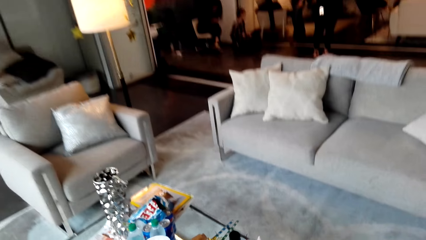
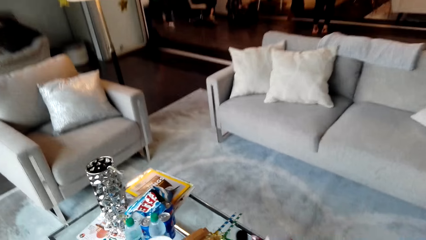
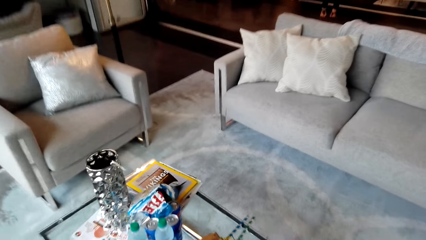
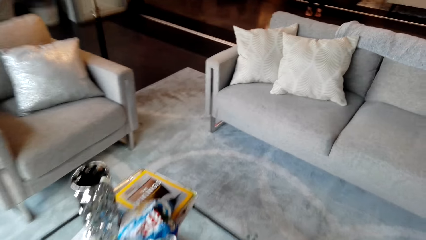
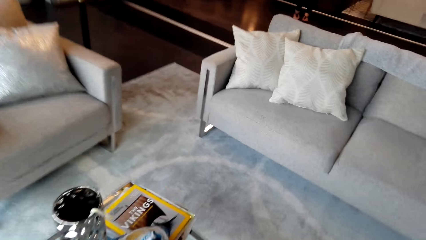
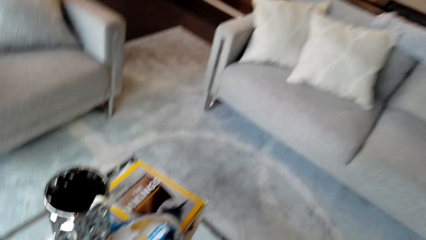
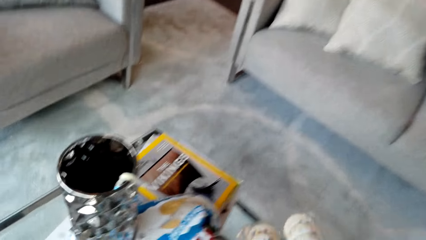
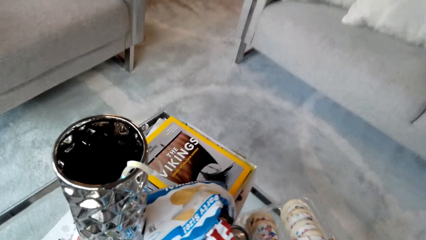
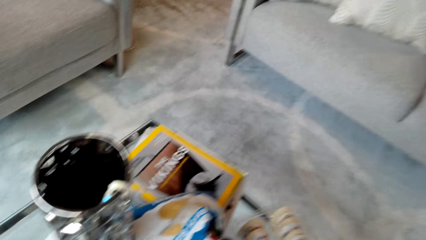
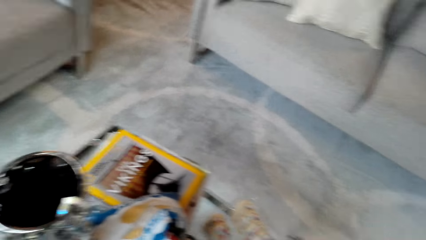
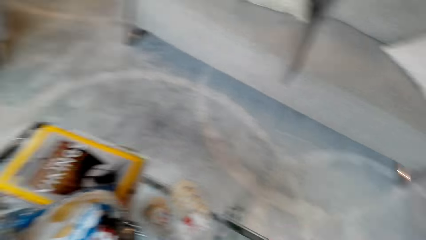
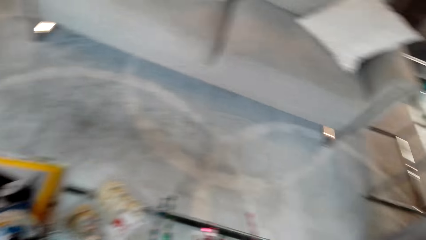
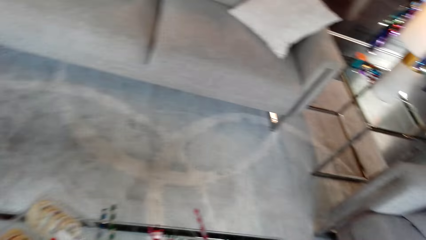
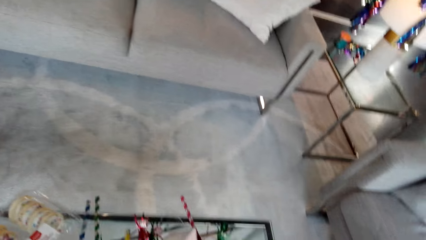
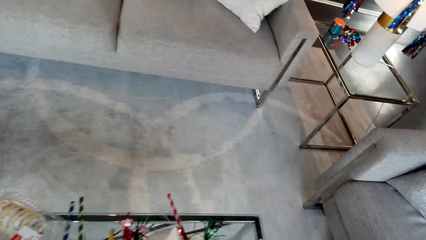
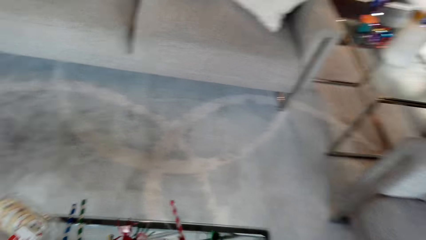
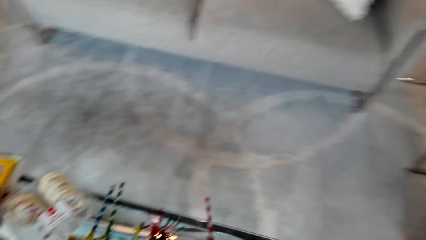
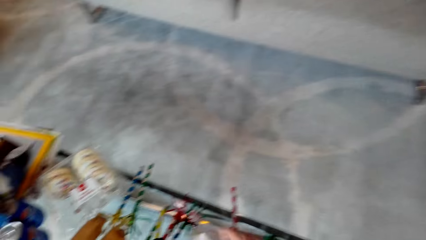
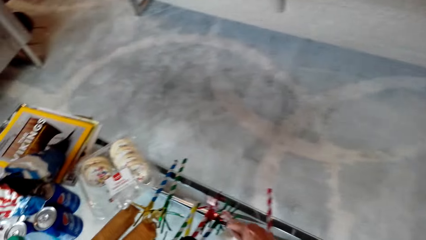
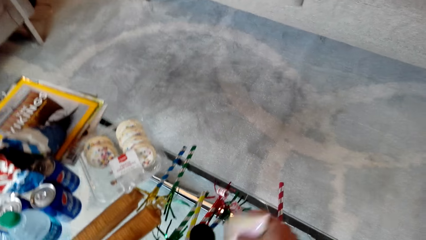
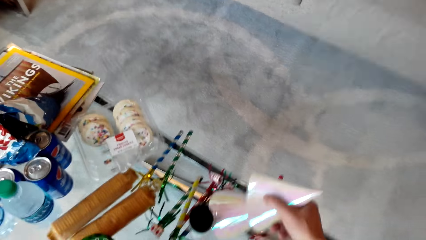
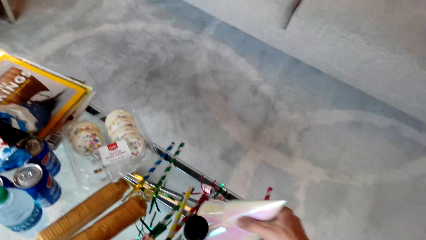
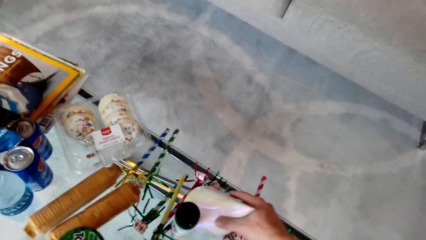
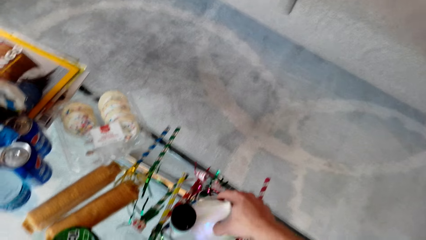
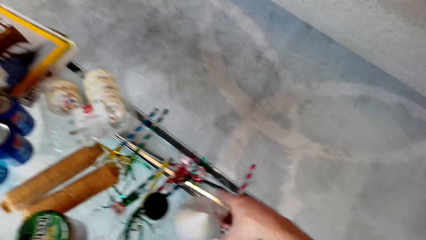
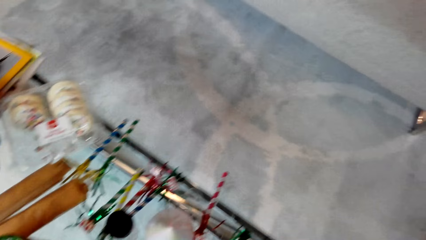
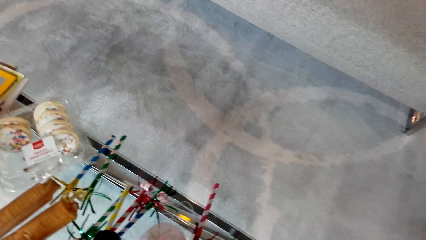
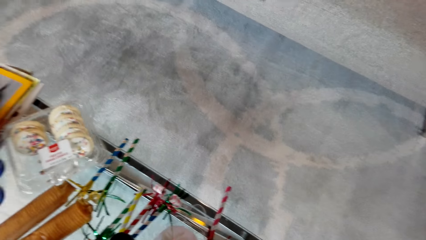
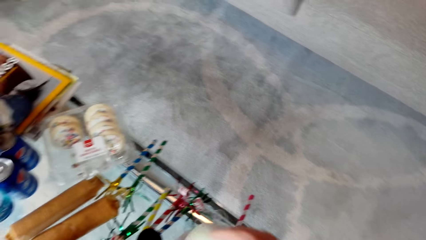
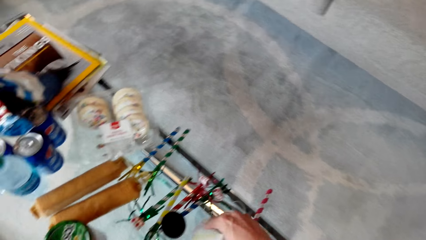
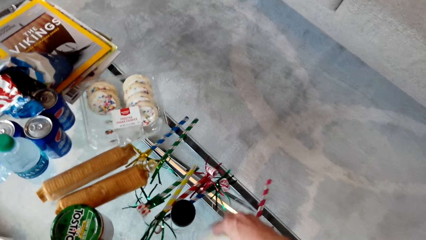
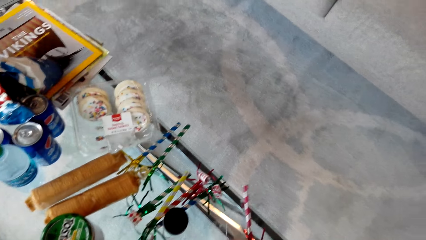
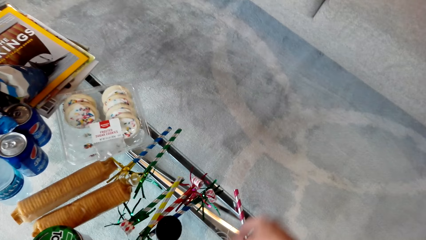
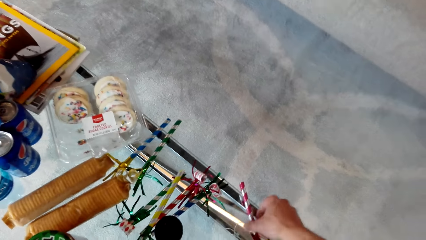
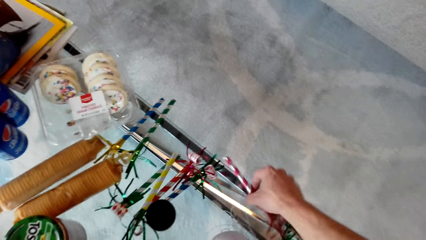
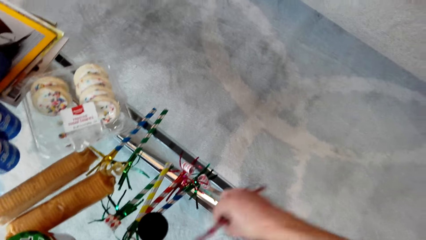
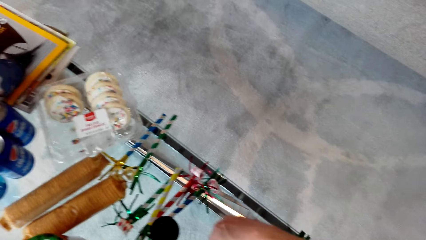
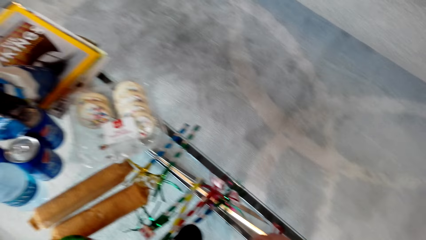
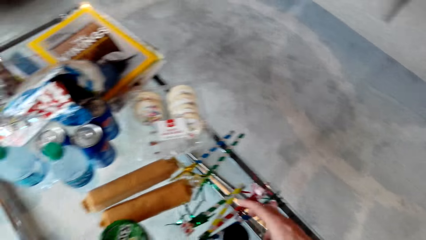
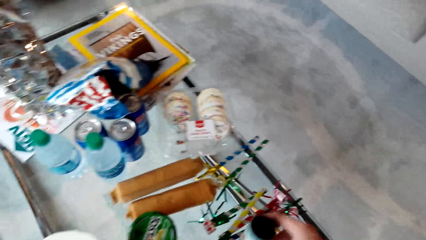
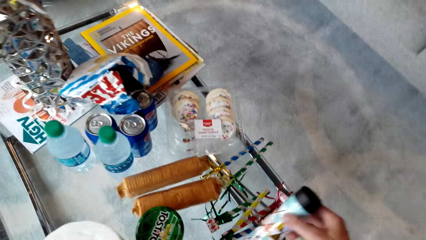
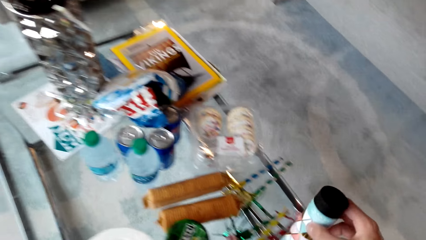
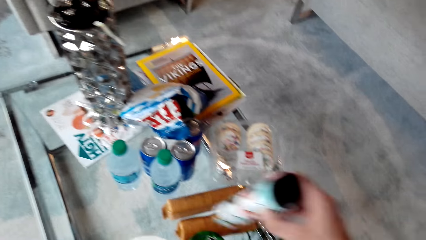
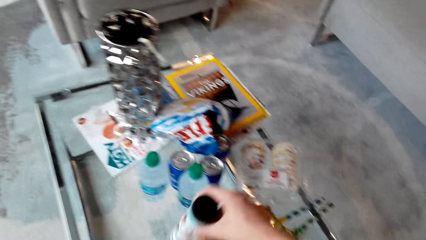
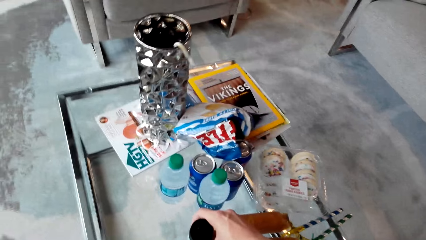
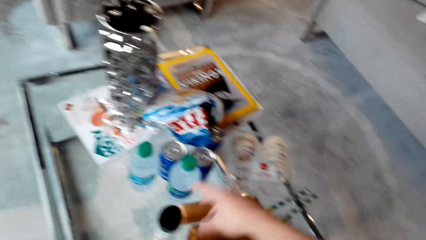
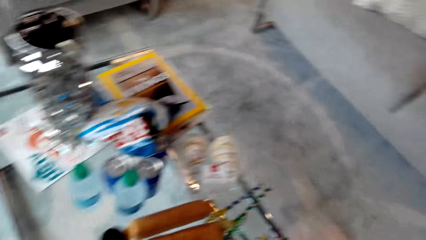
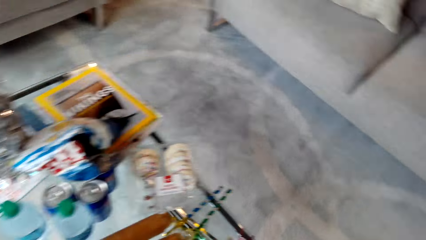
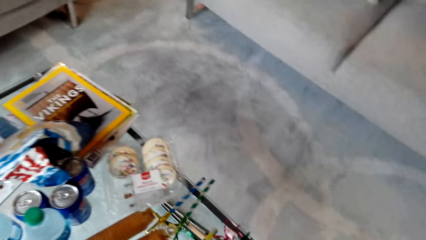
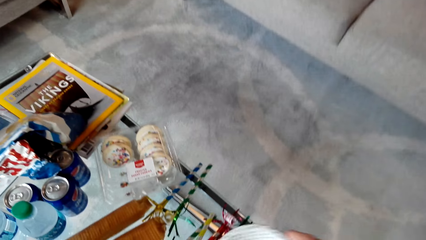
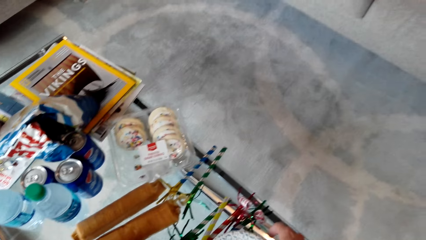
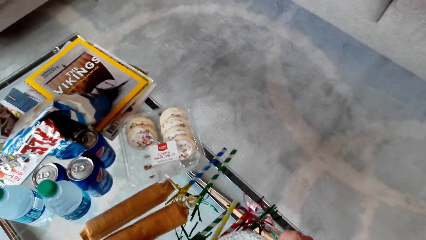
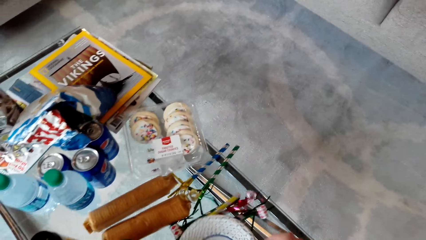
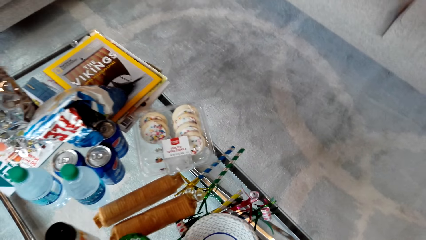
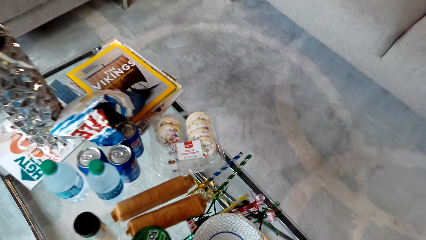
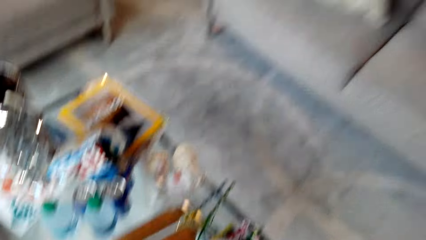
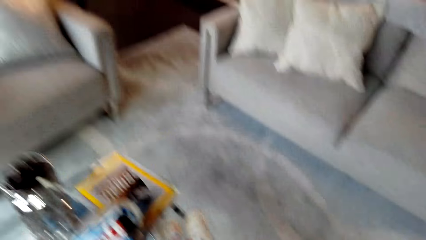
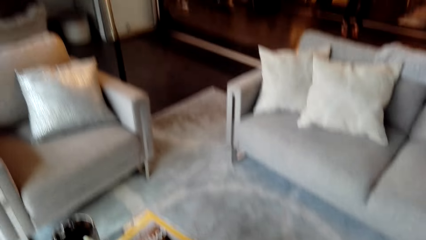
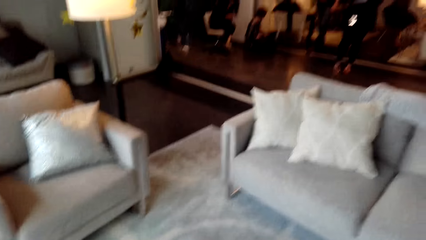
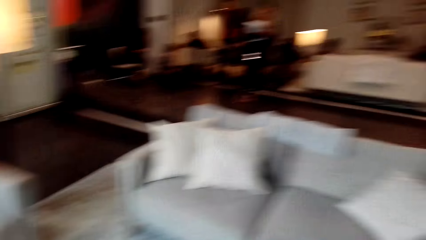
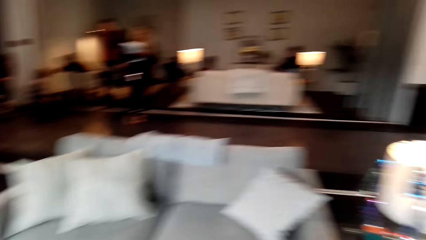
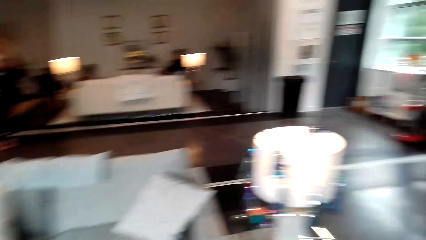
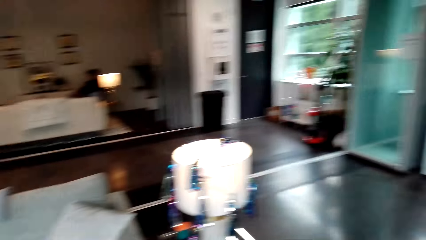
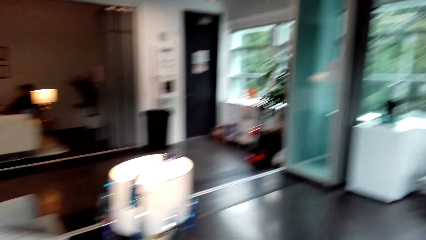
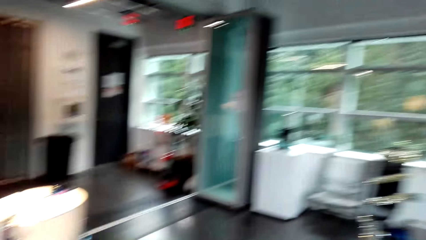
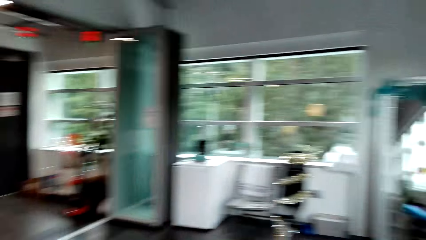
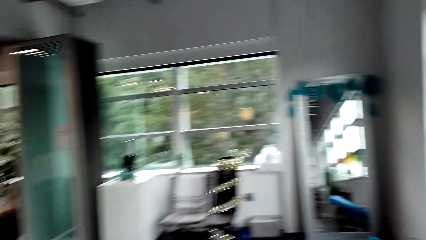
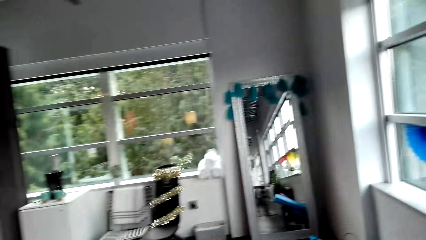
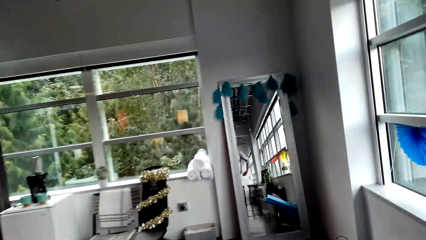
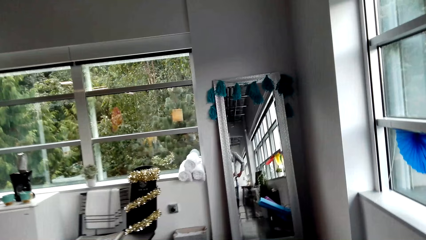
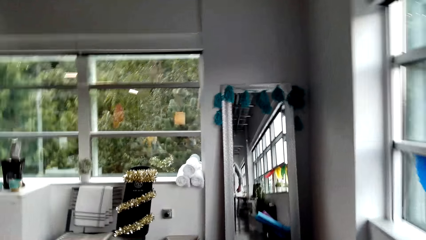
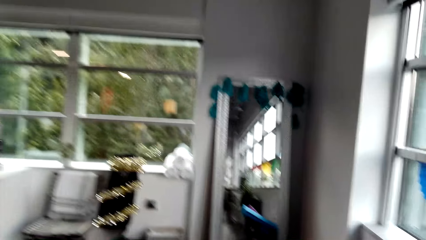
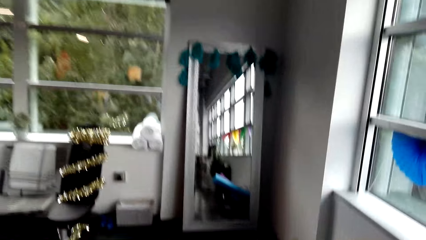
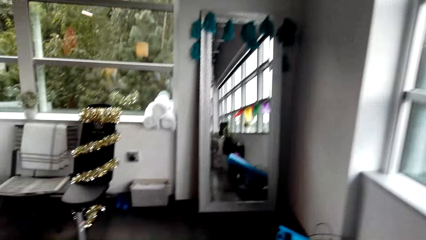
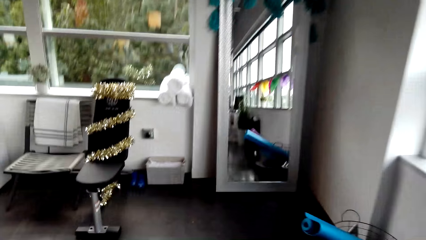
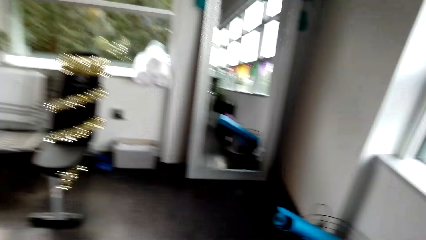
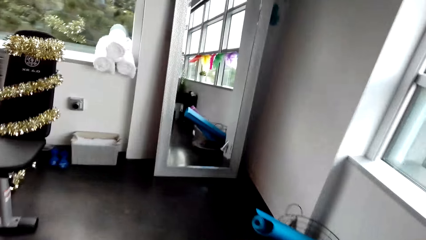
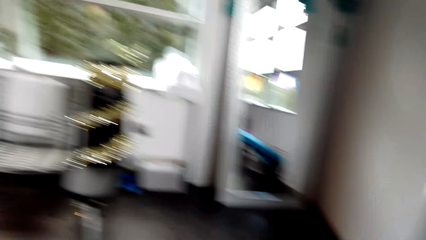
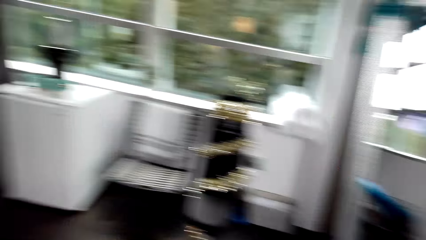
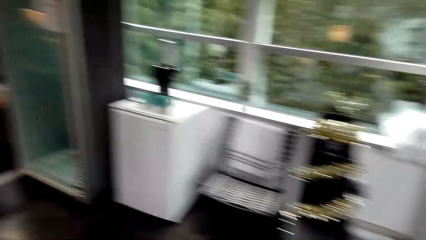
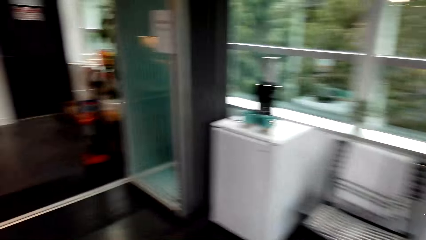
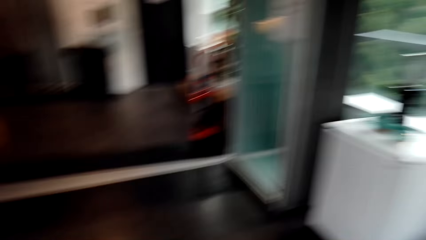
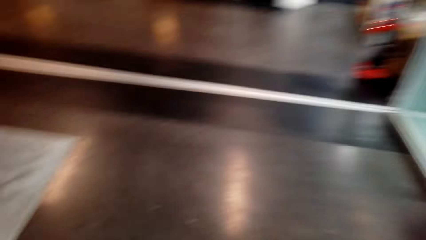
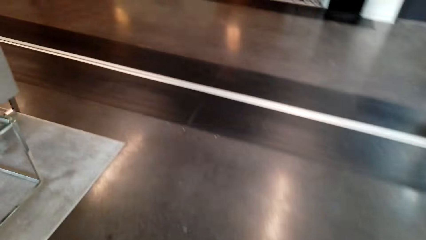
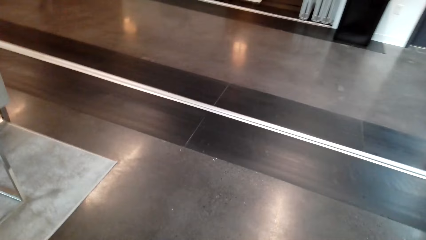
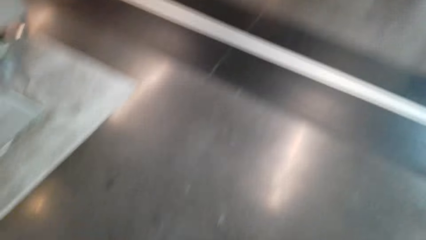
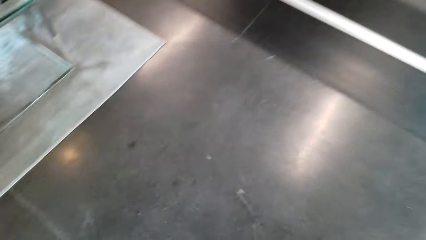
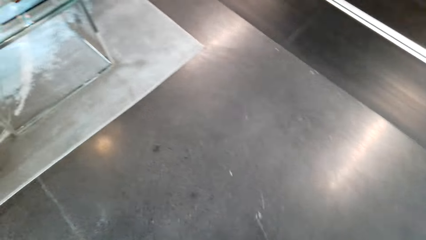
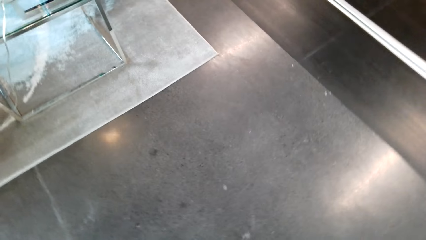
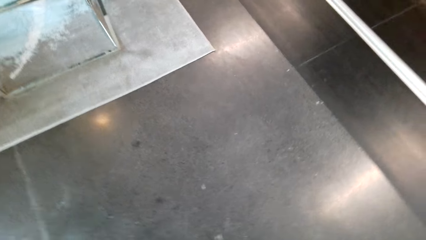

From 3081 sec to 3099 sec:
The camera wearer puts a plate on the table. They put something on the table. They organize decorating items on the table. They take something. They walk.
